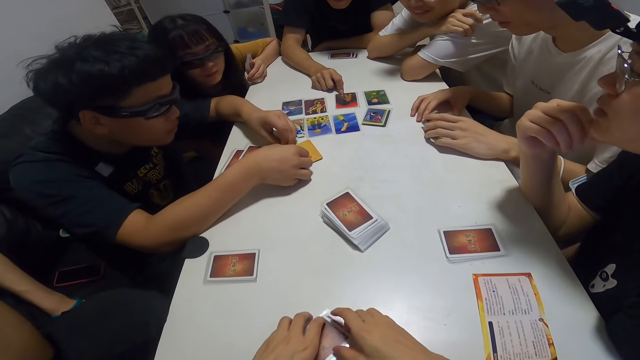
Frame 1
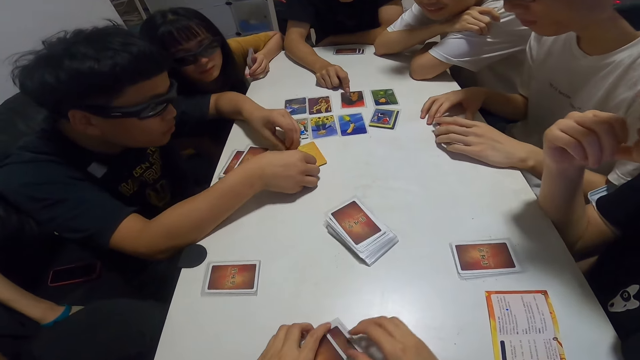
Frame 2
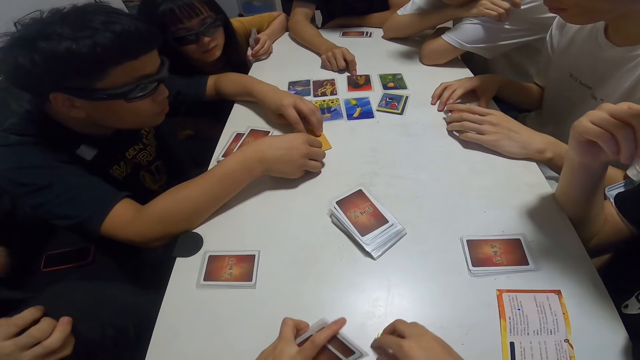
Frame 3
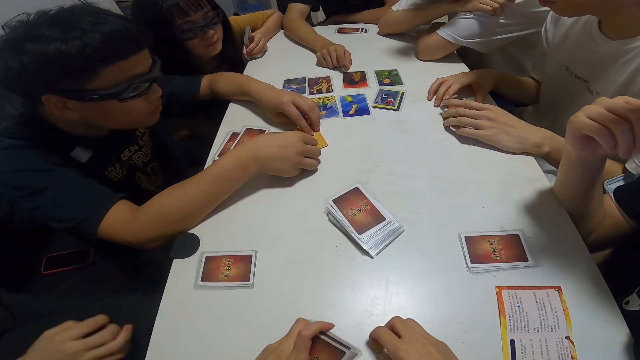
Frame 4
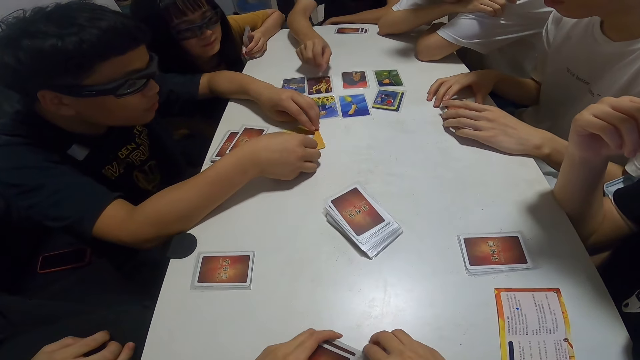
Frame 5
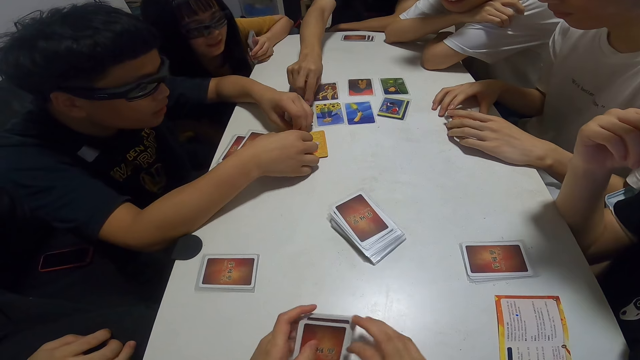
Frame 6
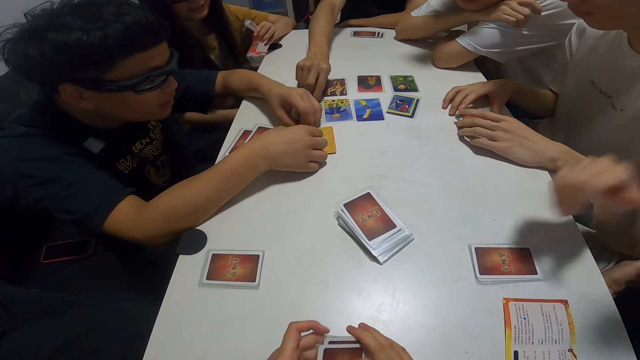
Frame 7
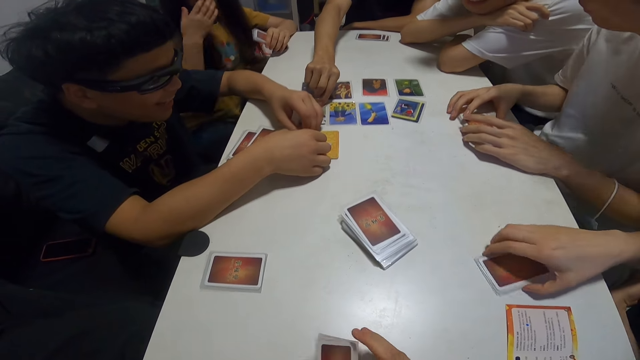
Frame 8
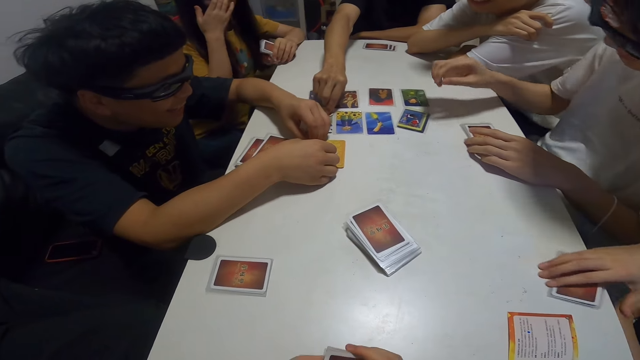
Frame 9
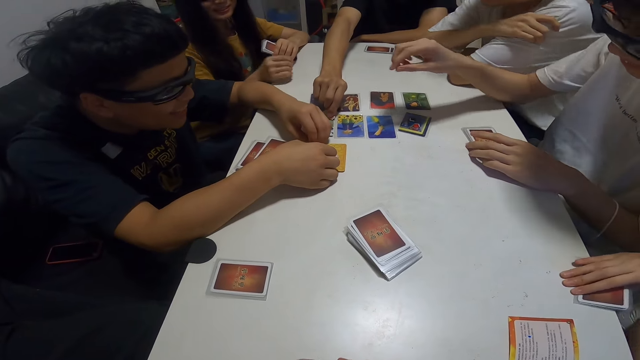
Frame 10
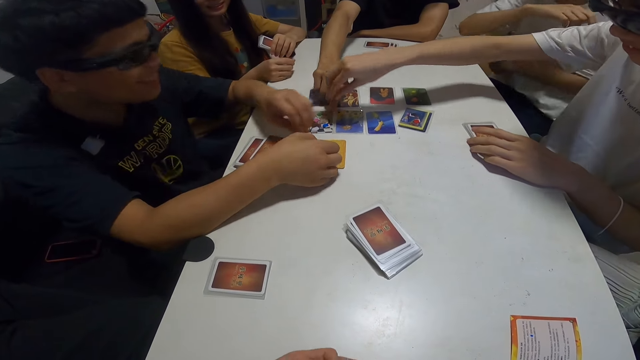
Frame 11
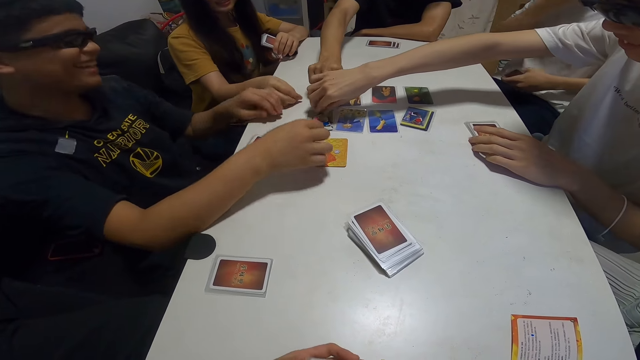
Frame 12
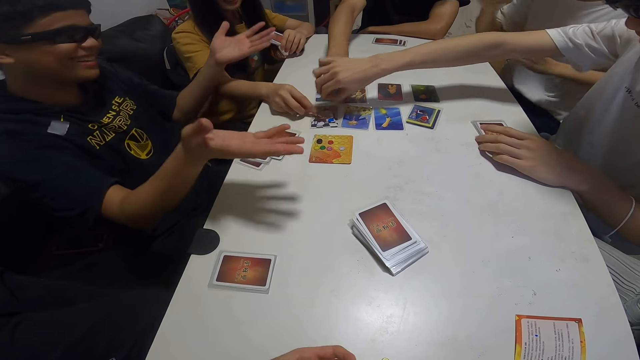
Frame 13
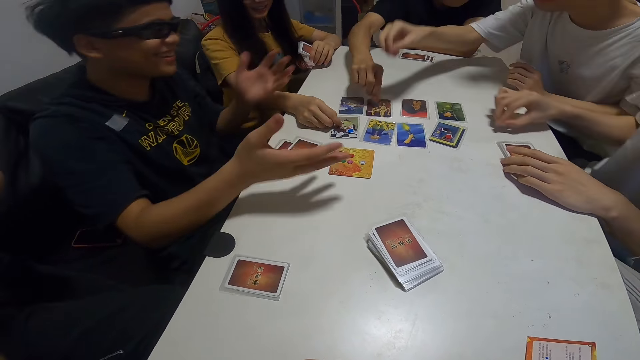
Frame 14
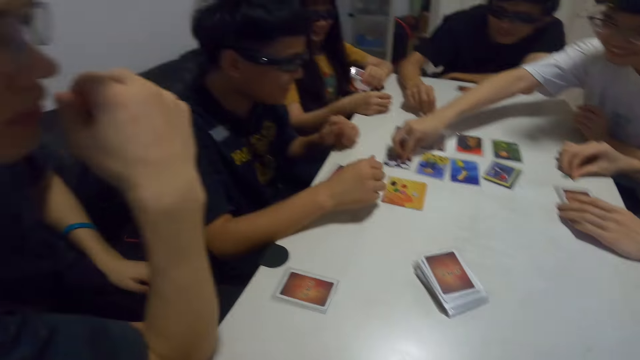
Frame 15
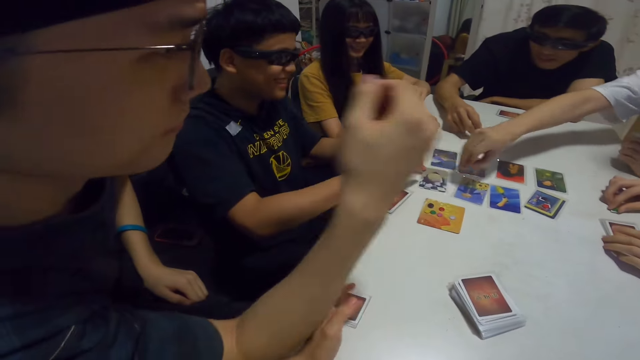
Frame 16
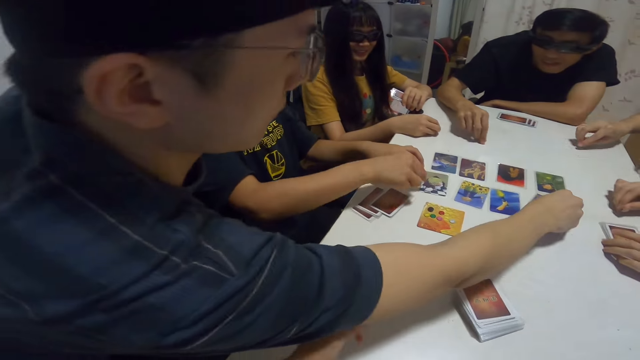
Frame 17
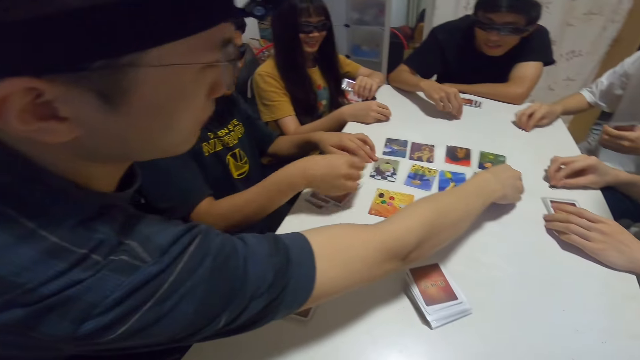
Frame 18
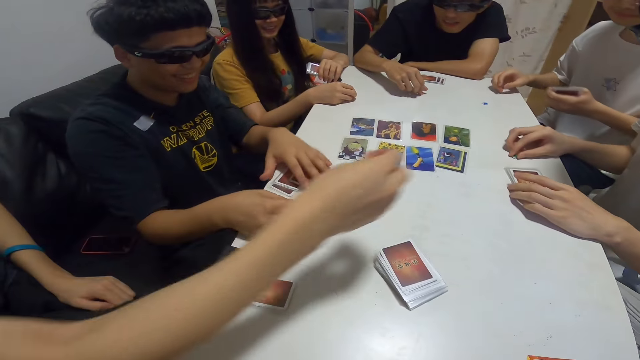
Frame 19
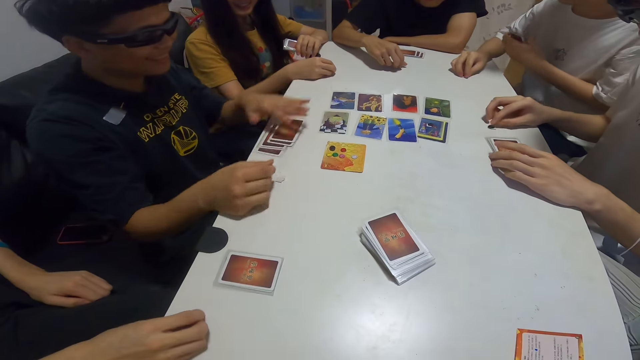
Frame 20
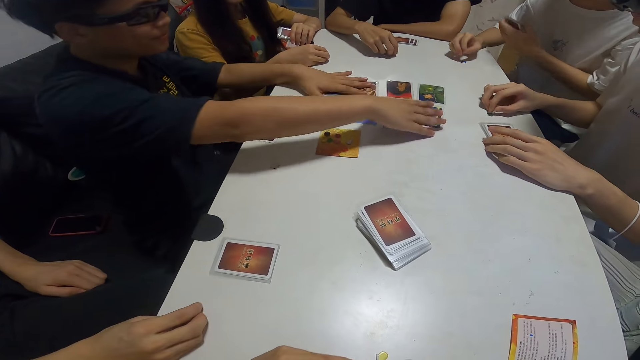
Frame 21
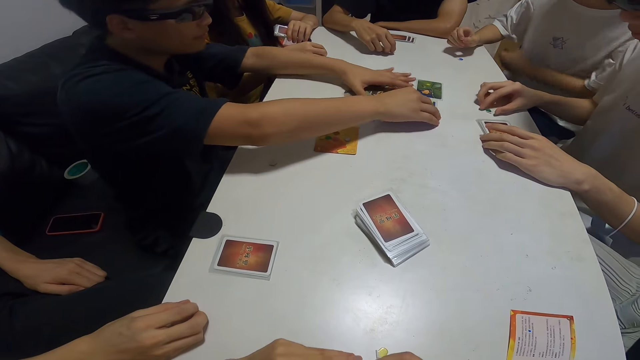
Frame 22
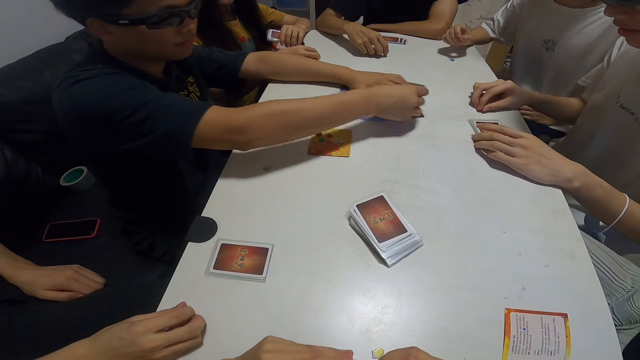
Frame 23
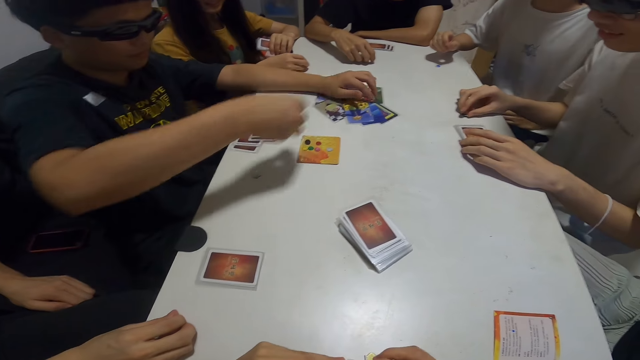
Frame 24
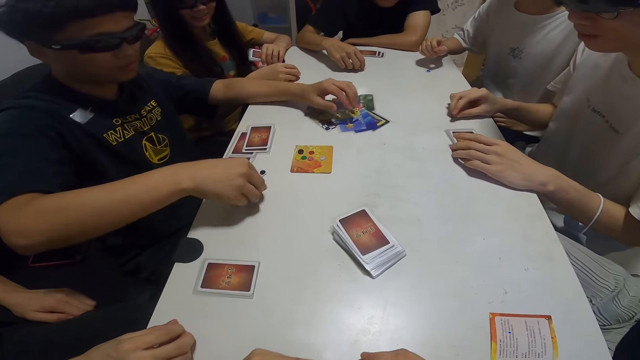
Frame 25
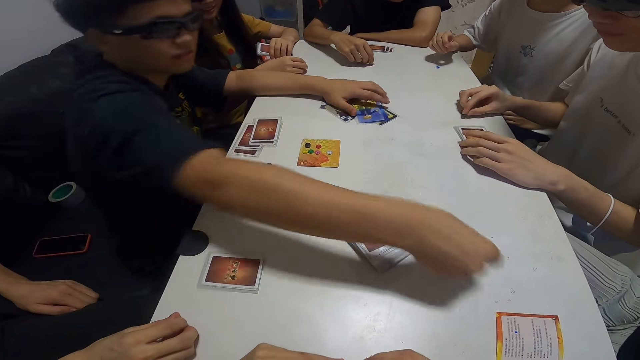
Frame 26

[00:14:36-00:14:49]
The camera wearer touches her cards. A man and another man pick up the chips. A woman picks up a chip. Another man picks up a chip. Another man touches a card. Another man collects a card from the table.

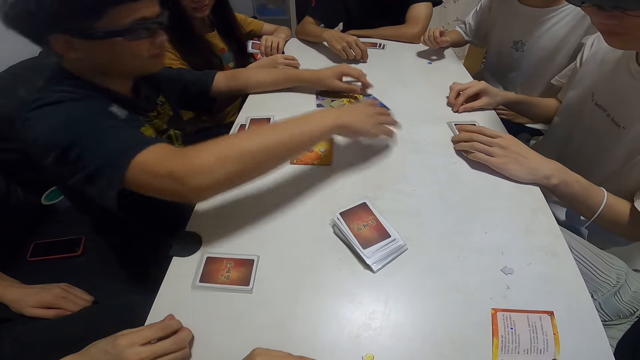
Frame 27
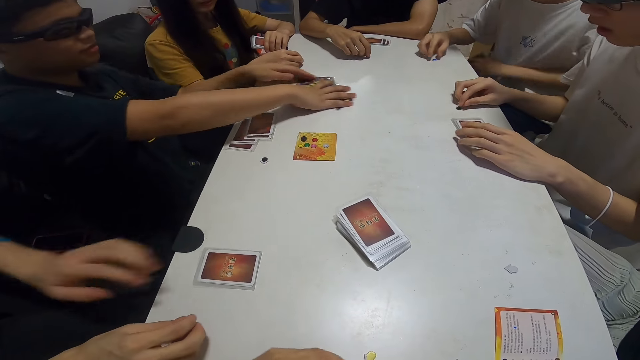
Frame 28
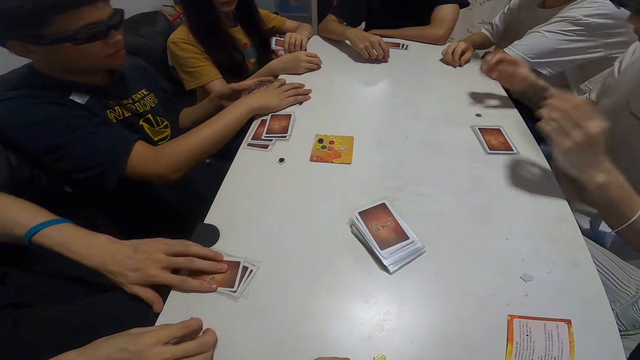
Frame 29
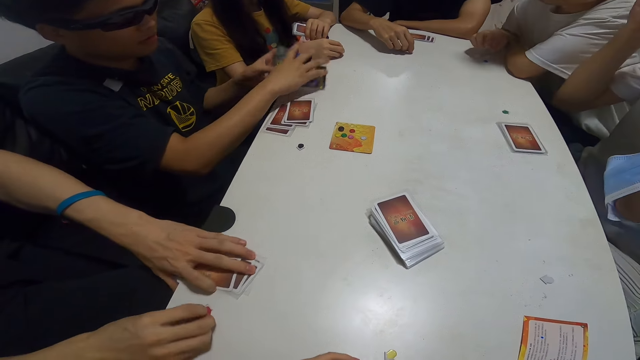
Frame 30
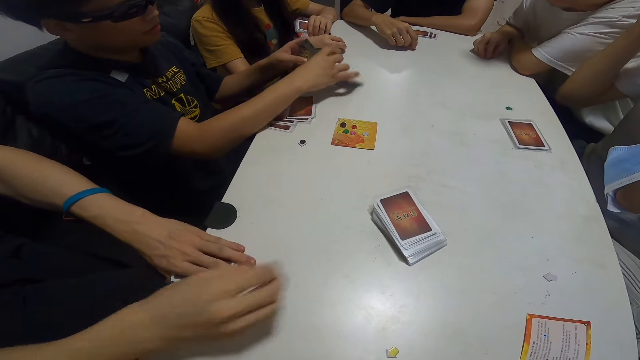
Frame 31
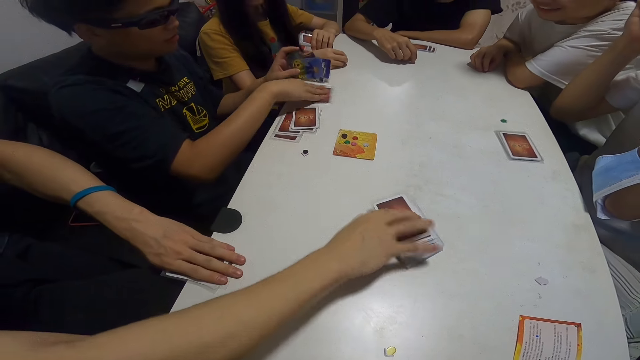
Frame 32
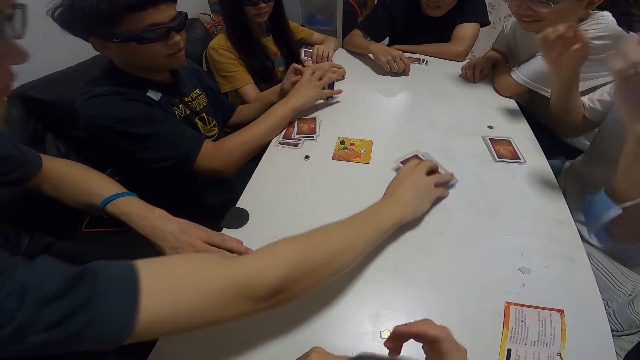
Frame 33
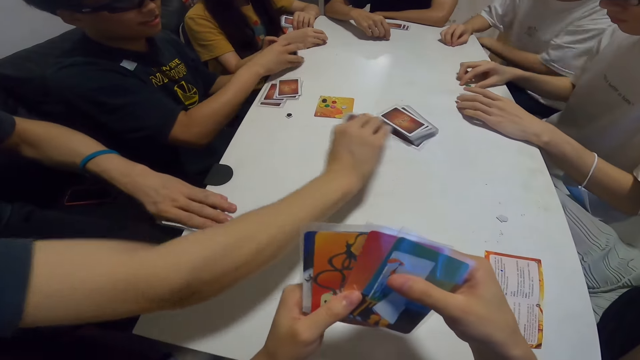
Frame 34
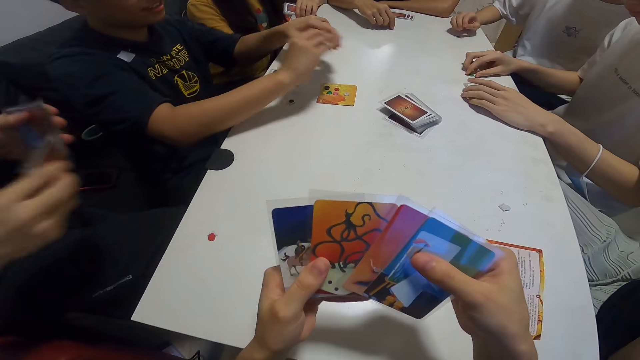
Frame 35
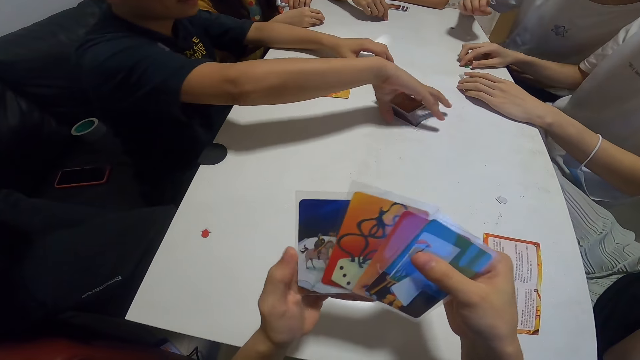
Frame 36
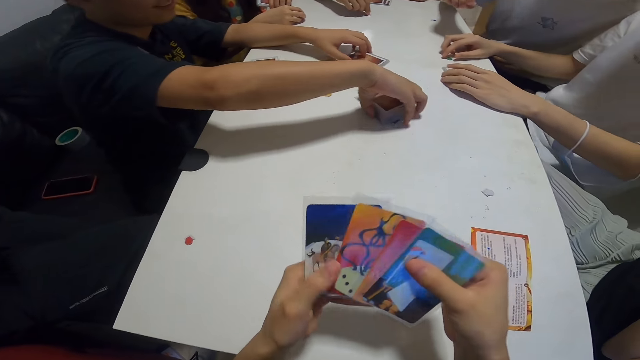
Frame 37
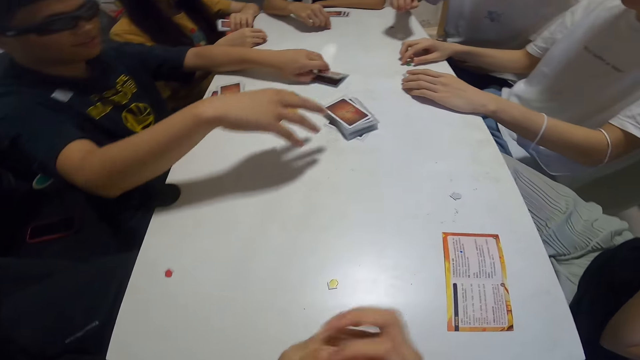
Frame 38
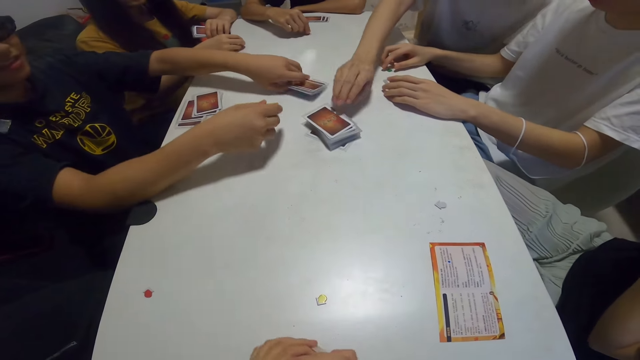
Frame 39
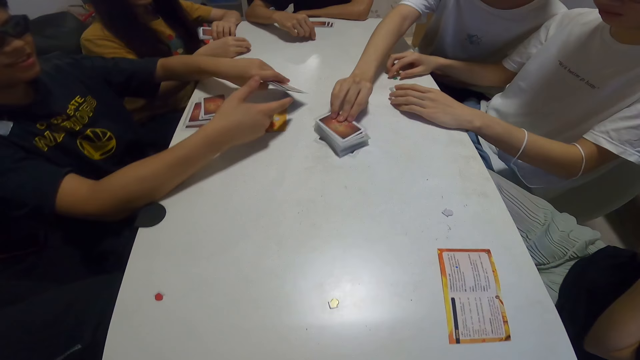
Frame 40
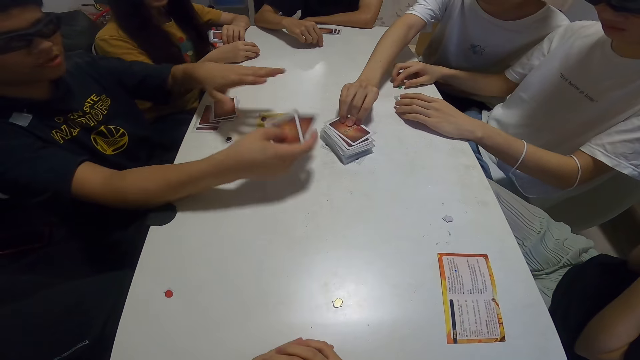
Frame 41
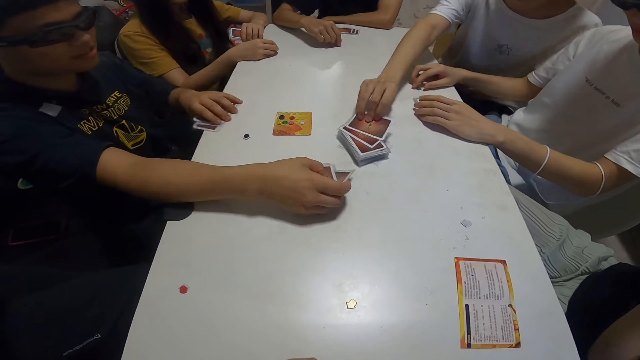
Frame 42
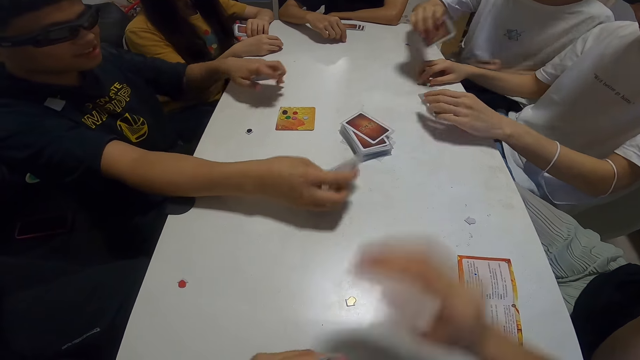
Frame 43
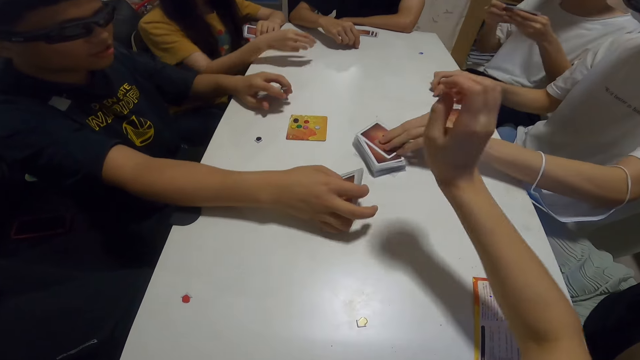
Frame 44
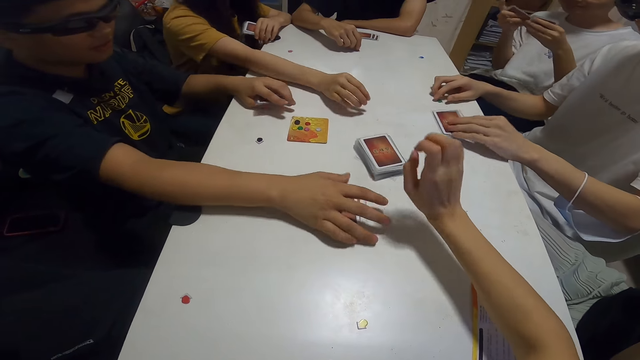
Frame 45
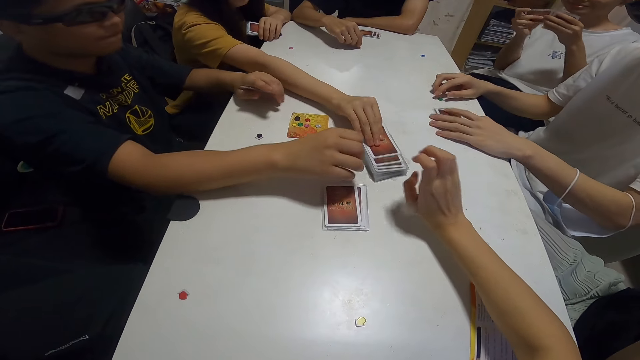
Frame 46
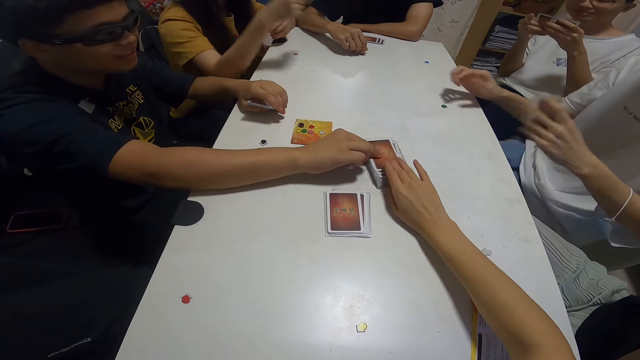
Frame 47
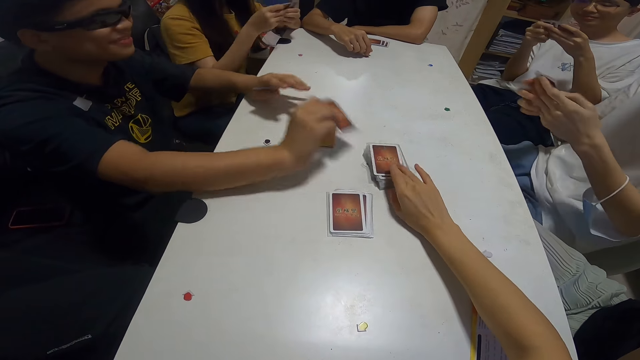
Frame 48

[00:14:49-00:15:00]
A man gives a woman a chip. The man collects some cards from the table. Another man picks up his cards. The camera wearer shuffles the card in her hand. Another man picks up a card. The first man places some cards on the table. The second man and the woman pick up a card. Another woman picks up a card. The camera wearer and the first man pick up a card from the table.
